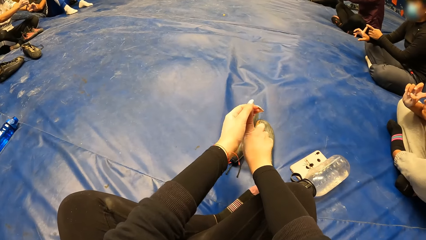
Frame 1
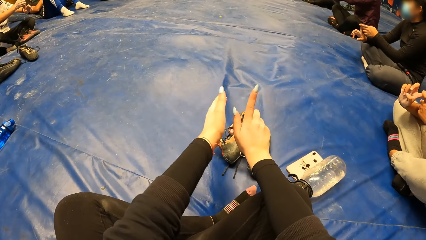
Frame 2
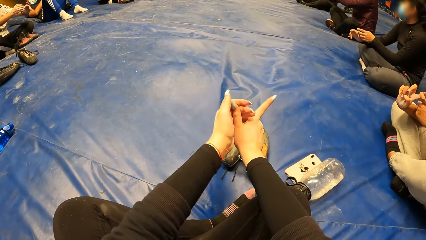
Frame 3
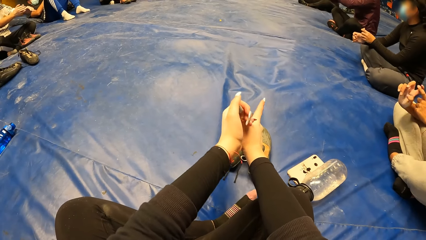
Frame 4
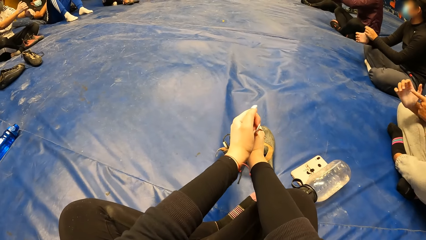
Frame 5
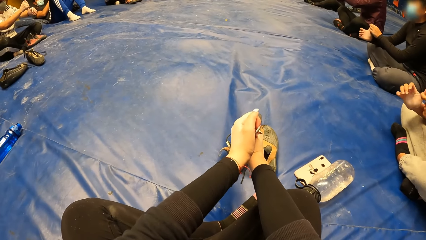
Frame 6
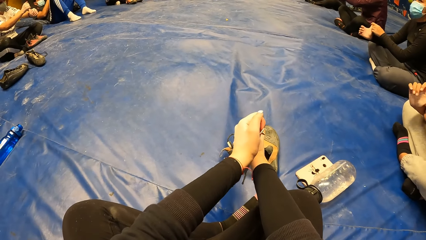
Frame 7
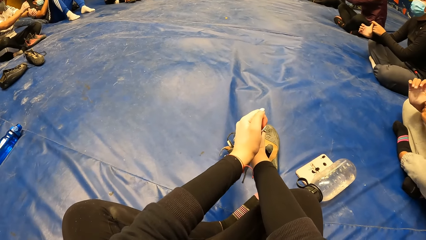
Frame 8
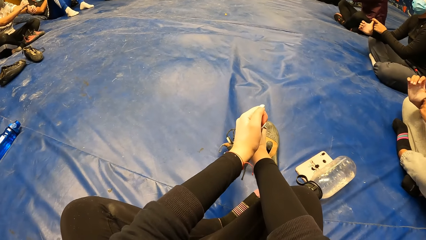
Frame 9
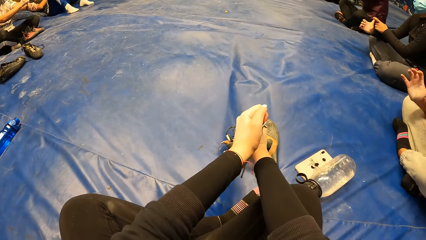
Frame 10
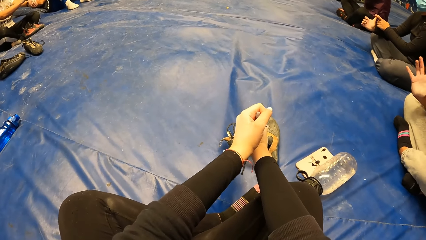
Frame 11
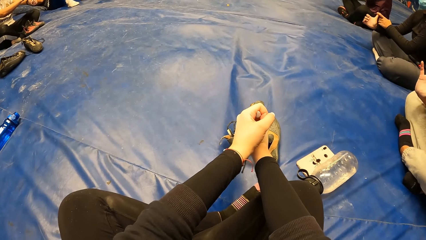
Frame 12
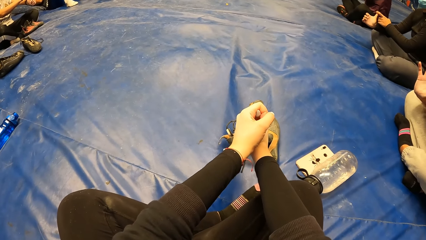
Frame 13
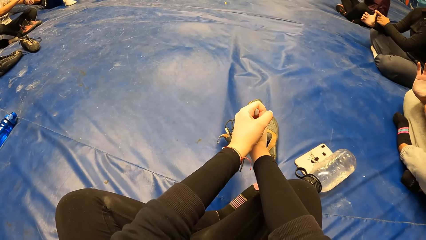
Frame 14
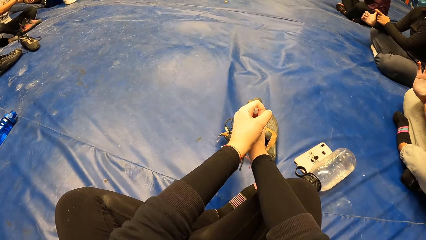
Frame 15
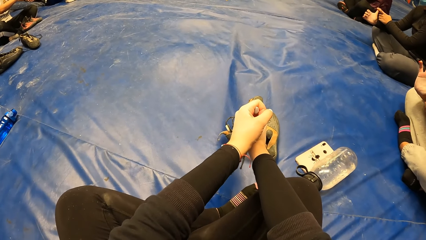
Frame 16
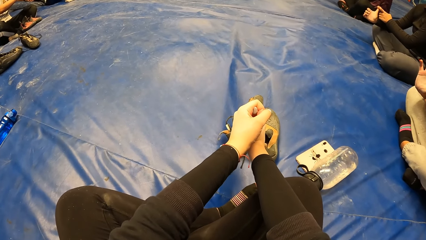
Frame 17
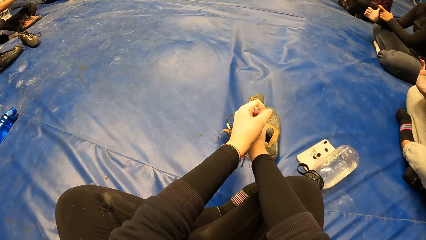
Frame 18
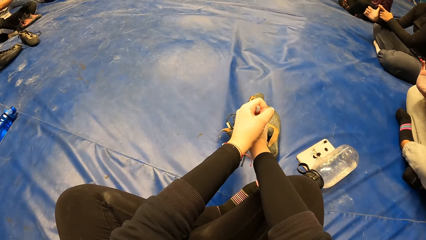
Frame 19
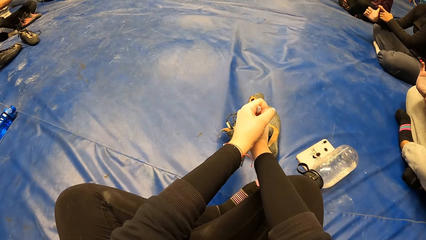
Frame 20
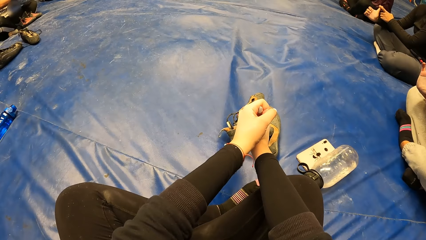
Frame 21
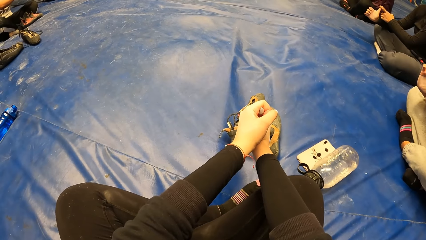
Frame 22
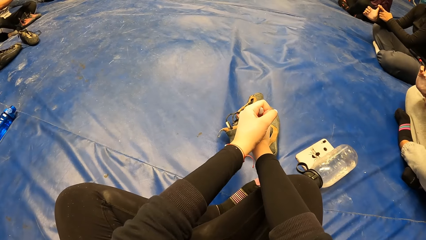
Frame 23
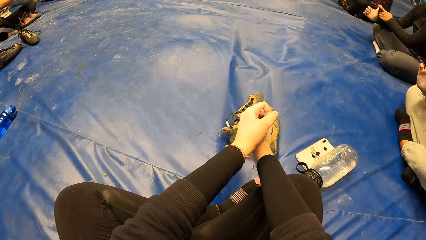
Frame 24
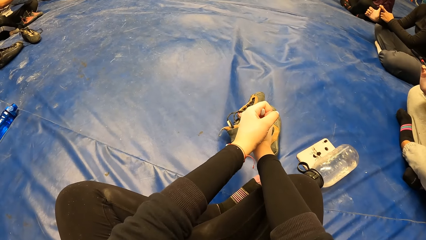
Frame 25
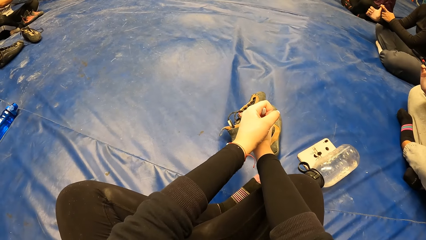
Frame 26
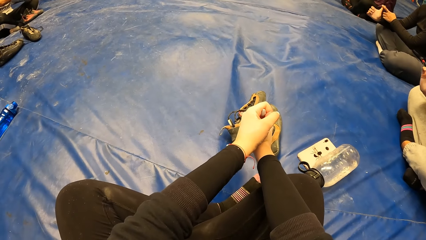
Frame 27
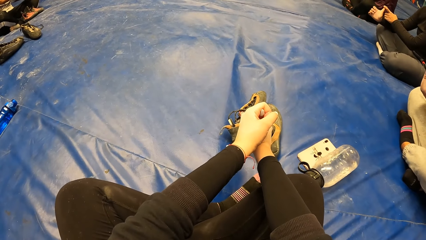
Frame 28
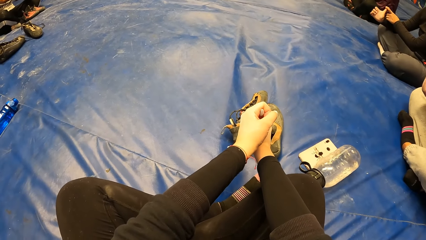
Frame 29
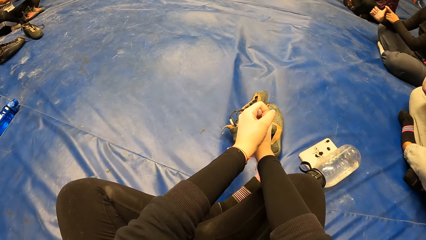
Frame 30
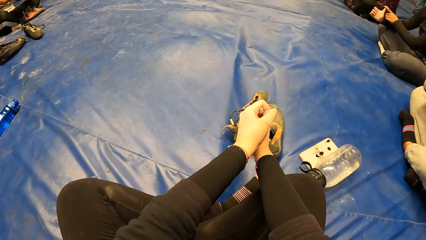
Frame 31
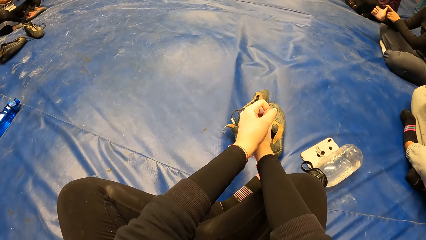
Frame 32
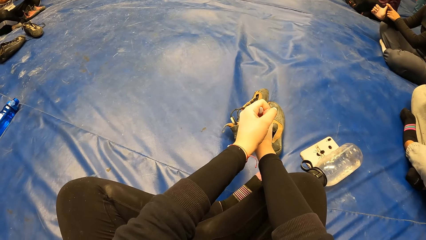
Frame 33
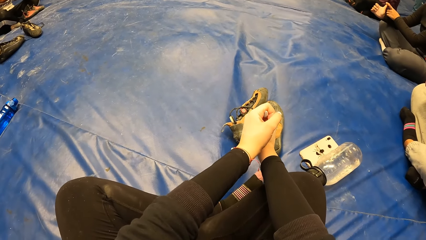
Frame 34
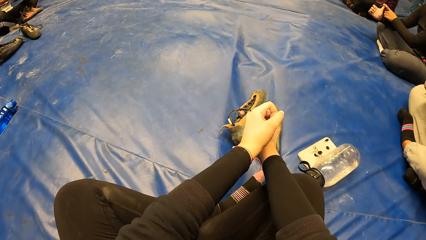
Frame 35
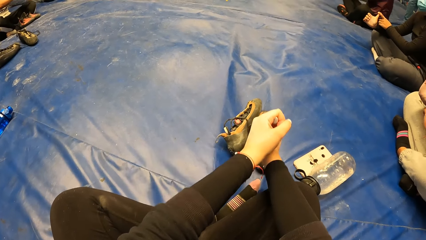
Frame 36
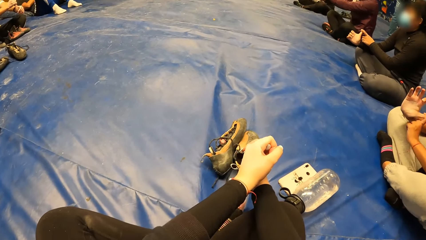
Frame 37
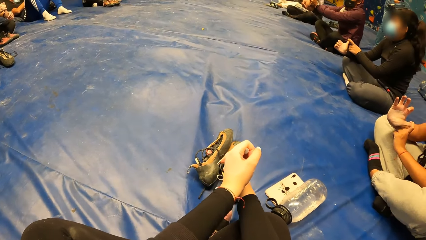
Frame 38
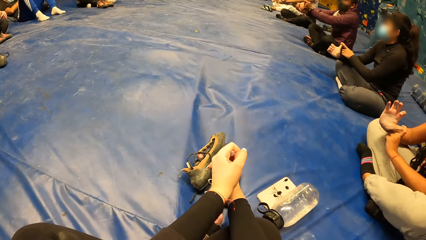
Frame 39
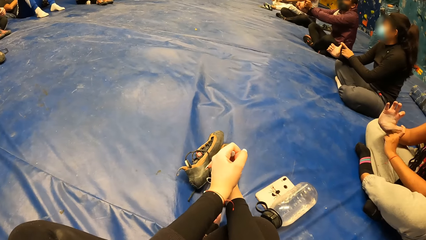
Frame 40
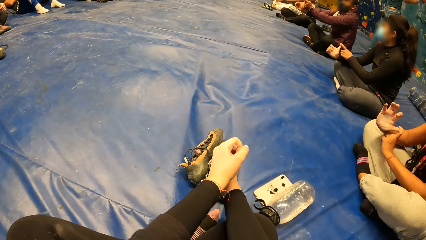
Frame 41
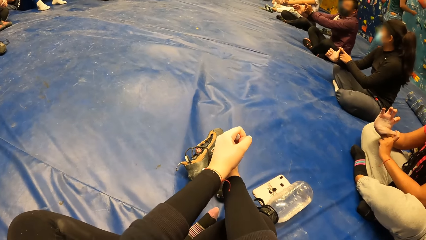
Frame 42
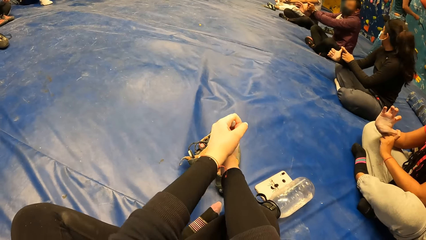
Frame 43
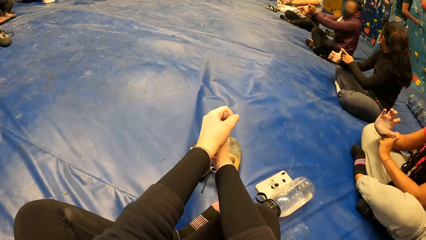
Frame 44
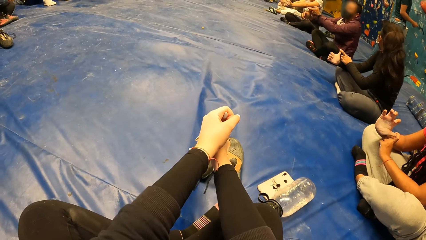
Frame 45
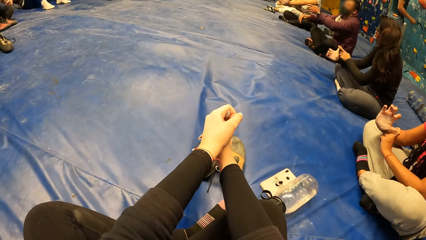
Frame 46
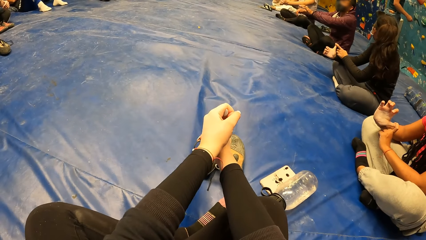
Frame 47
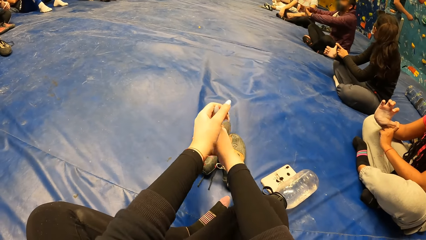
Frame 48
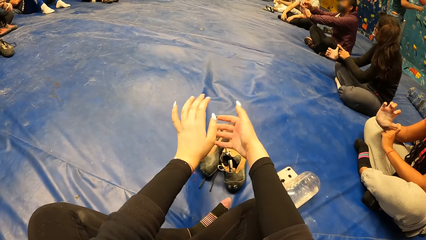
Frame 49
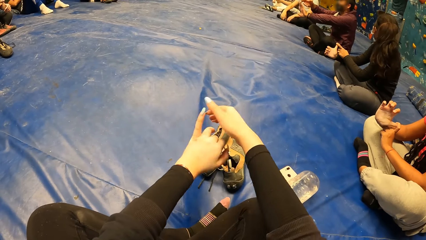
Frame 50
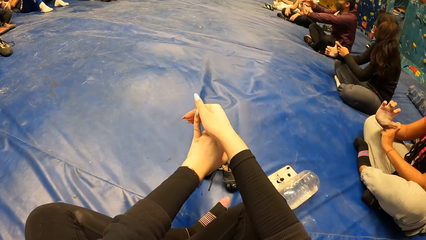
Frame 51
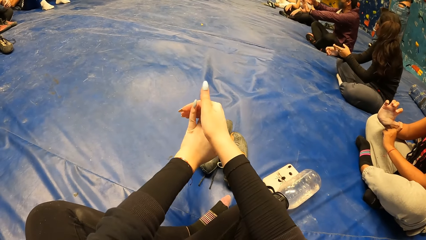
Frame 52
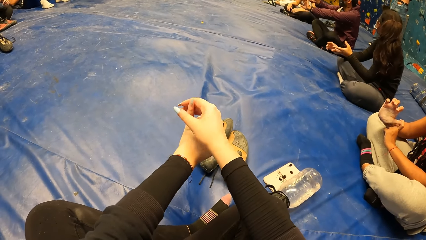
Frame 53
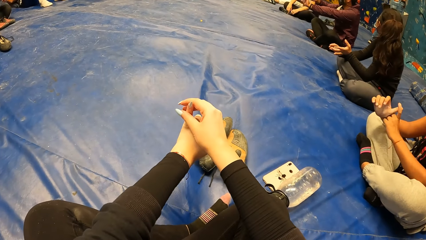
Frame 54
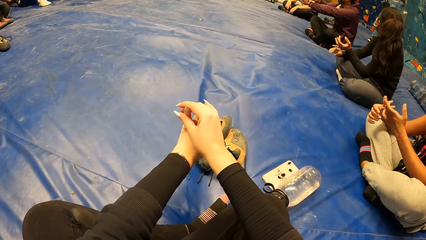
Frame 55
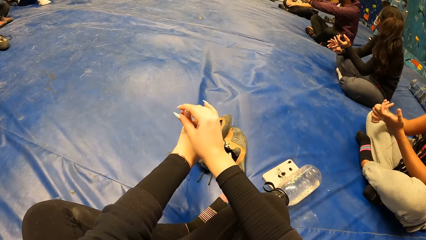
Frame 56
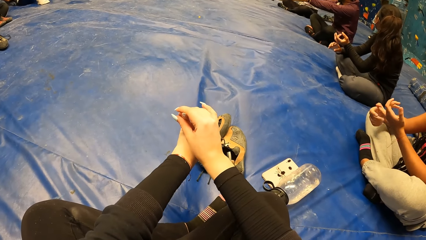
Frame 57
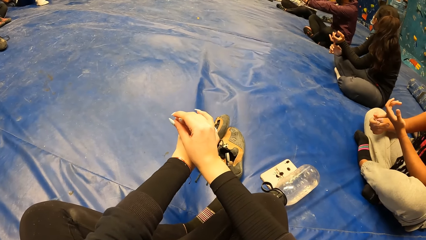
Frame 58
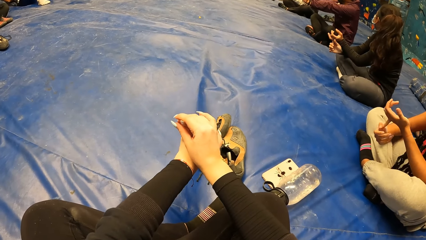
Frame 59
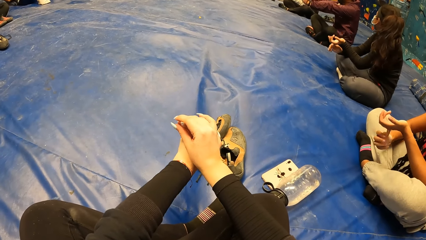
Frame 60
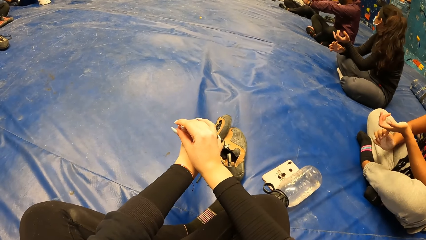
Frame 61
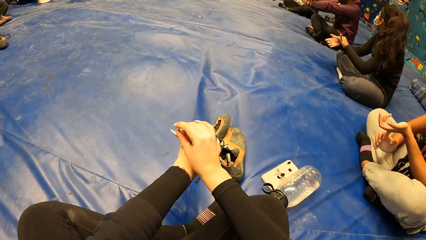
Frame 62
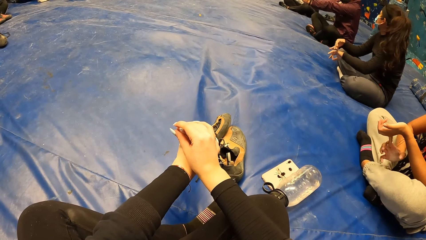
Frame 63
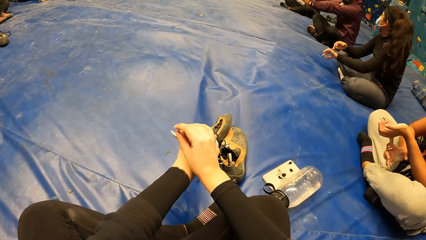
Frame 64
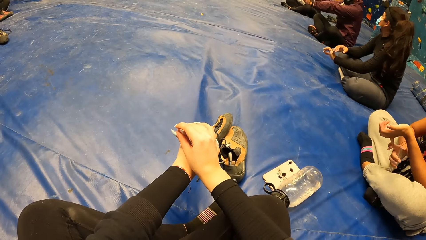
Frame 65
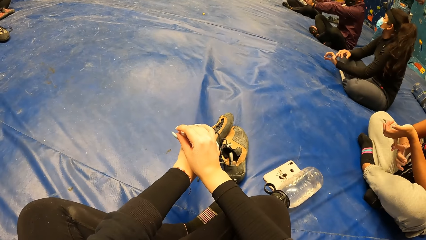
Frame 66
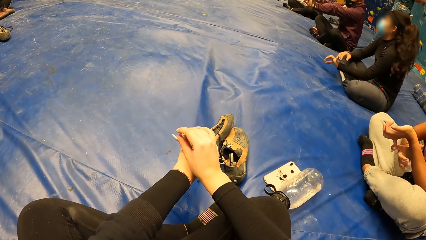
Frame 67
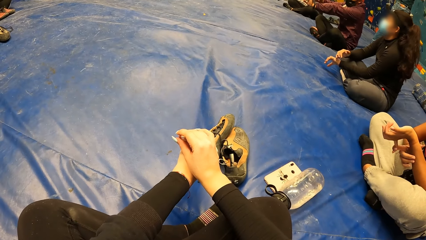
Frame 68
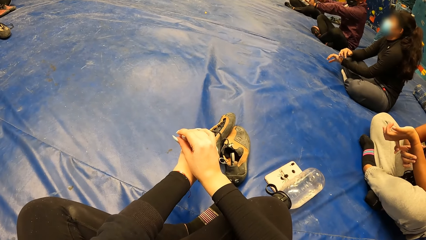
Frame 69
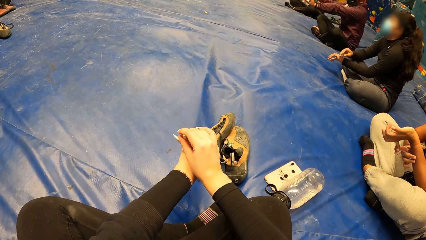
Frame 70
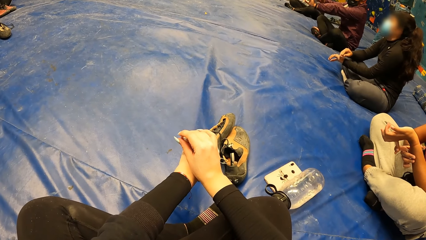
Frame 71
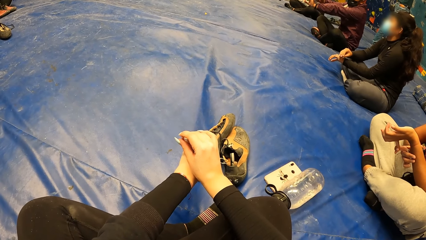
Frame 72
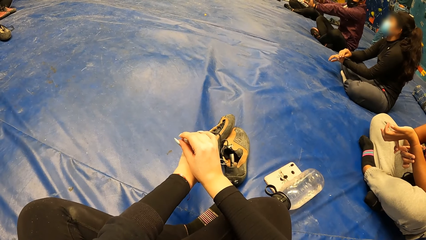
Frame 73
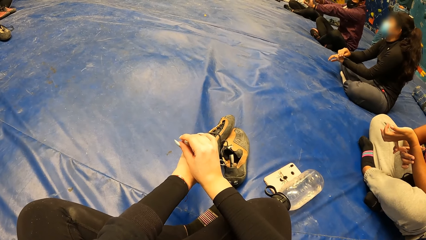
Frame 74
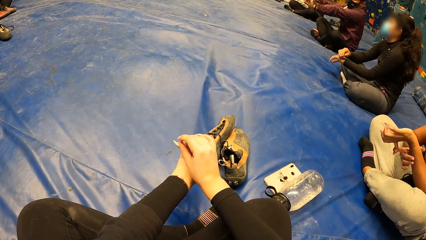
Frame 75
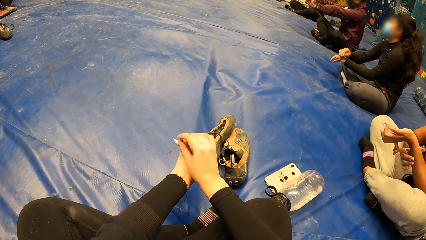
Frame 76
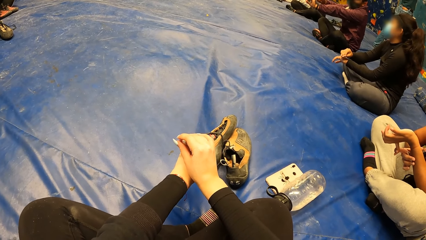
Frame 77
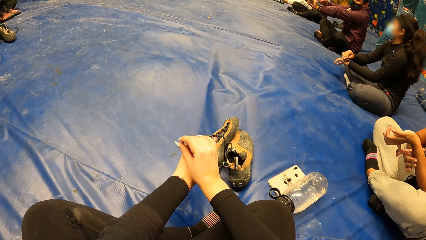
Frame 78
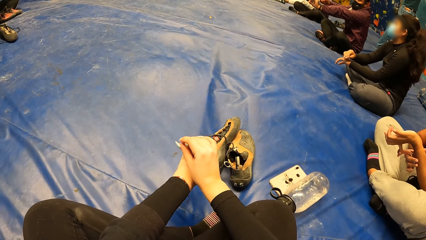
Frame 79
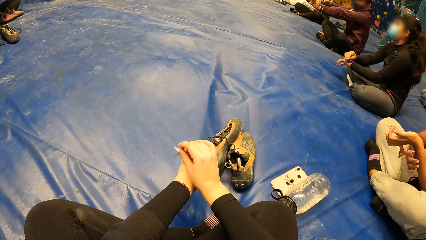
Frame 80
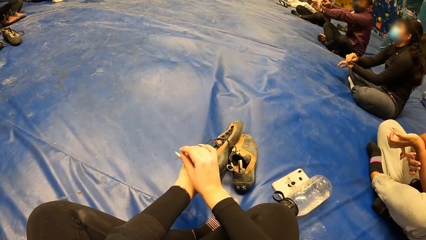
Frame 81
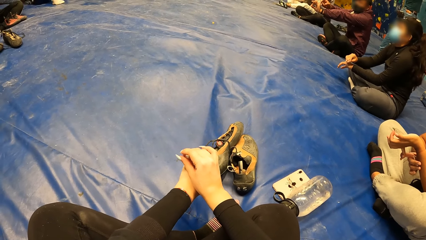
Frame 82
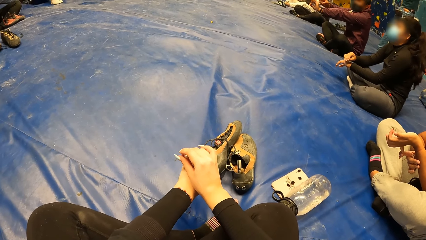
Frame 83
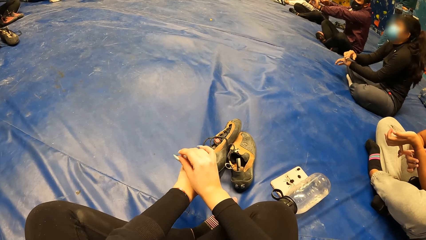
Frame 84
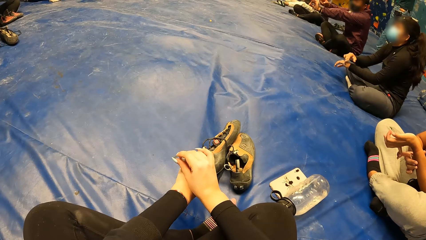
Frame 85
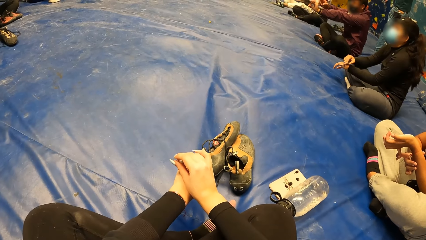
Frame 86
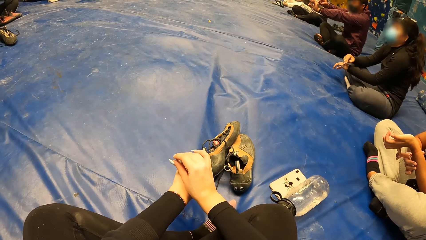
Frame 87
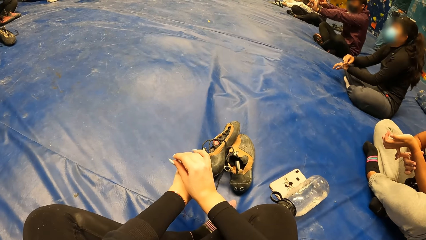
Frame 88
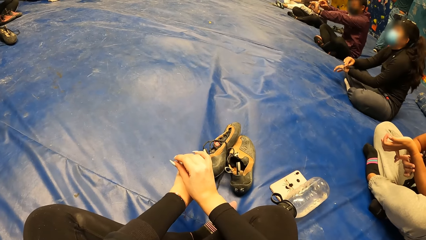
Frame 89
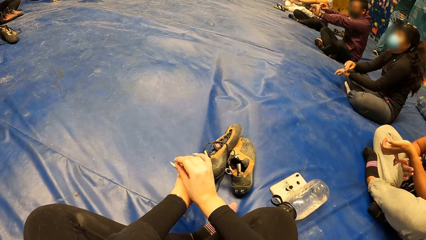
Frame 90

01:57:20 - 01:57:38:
The camera wearer exercises. She exercises again. She pulls her left fingers backwards with her right hand. The lady pulls her left fingers backwards with her right hand. Another lady pulls her left fingers backwards with her right hand. The camera wearer exercises.
